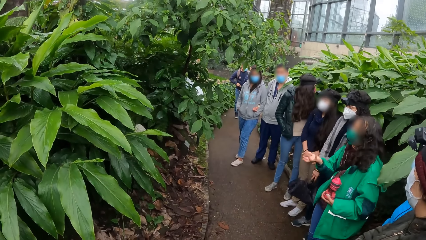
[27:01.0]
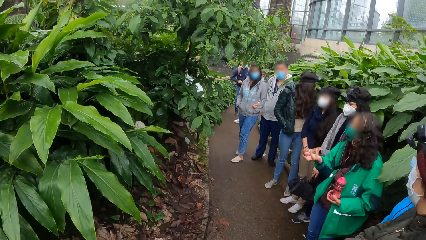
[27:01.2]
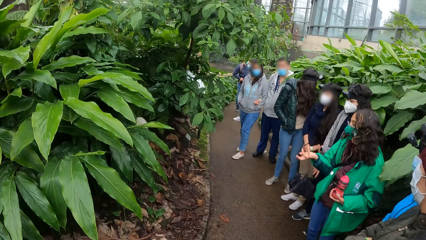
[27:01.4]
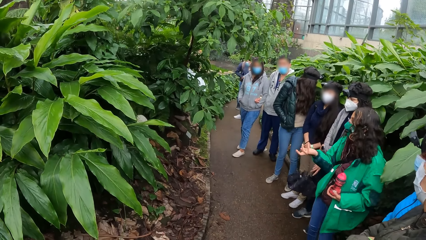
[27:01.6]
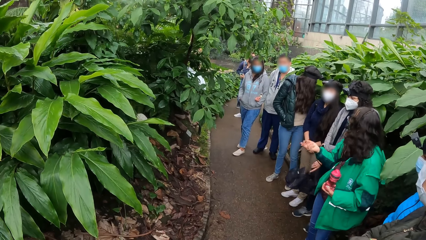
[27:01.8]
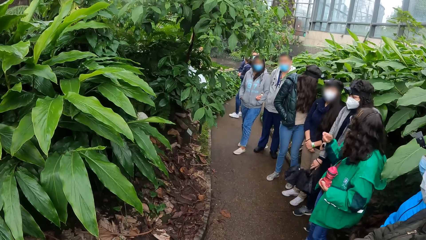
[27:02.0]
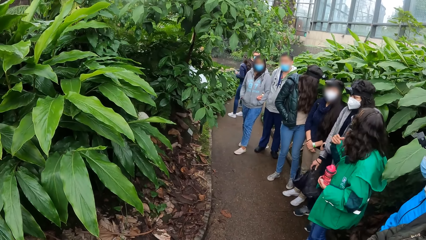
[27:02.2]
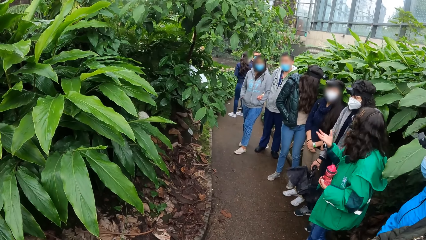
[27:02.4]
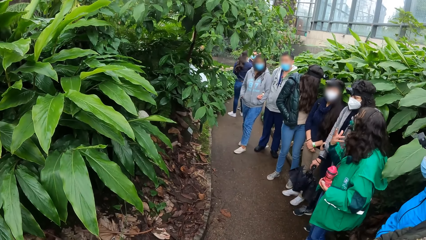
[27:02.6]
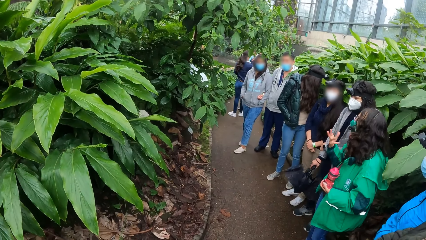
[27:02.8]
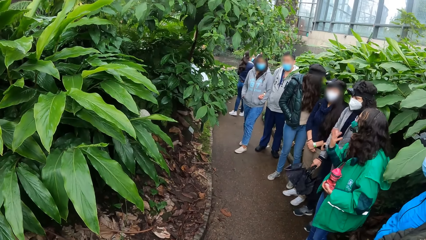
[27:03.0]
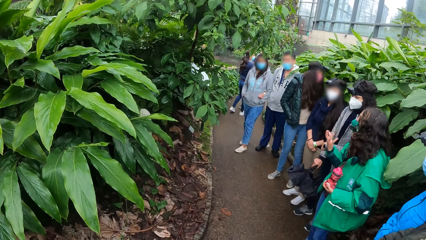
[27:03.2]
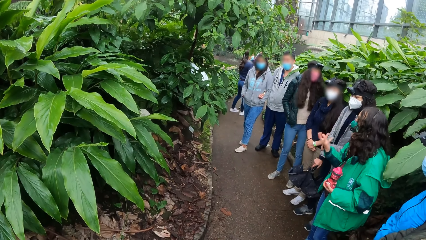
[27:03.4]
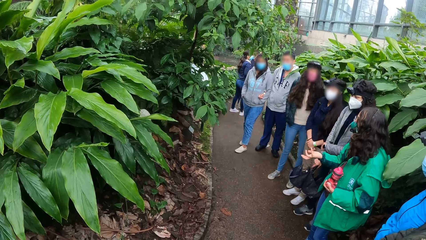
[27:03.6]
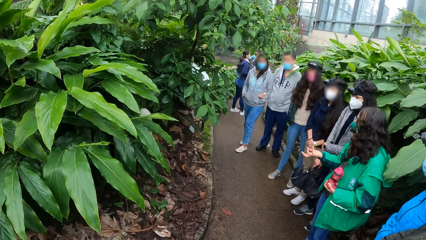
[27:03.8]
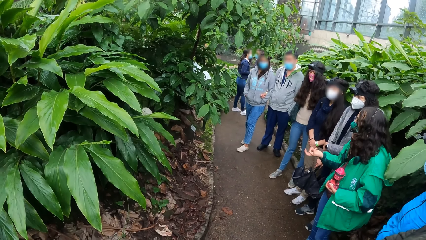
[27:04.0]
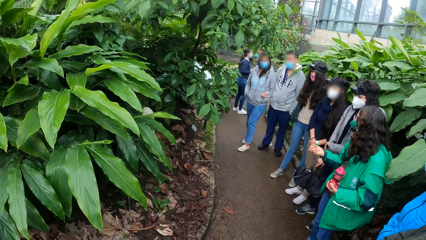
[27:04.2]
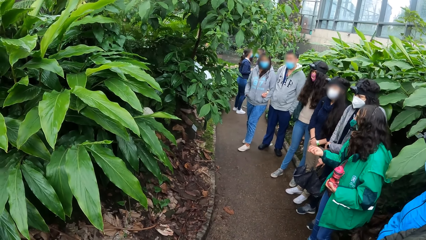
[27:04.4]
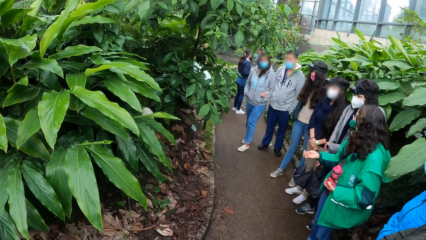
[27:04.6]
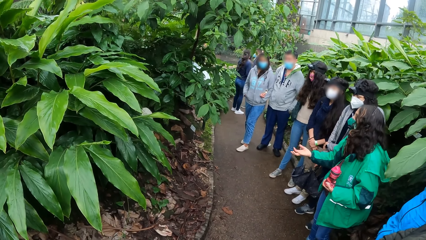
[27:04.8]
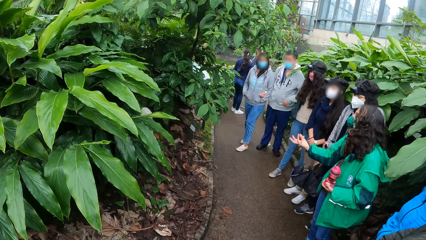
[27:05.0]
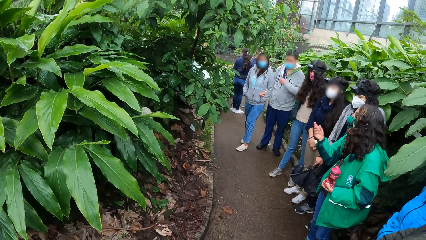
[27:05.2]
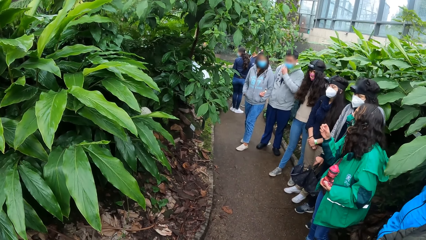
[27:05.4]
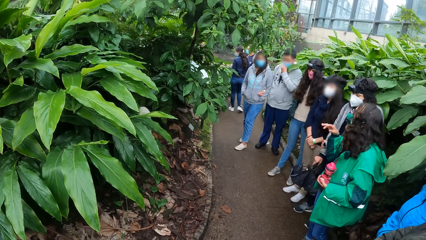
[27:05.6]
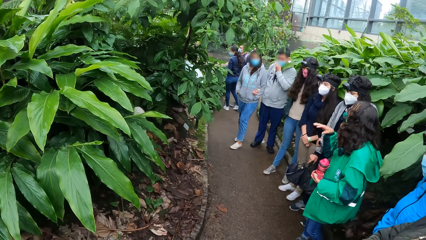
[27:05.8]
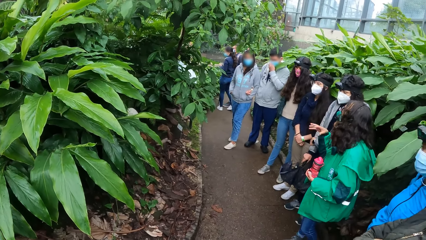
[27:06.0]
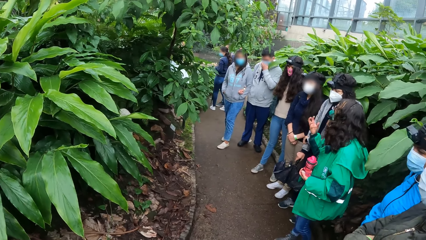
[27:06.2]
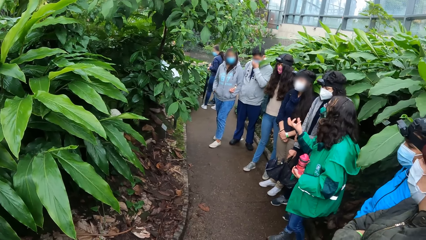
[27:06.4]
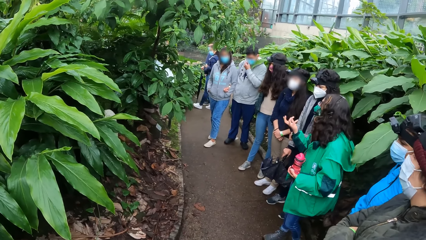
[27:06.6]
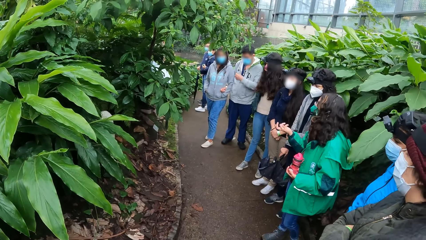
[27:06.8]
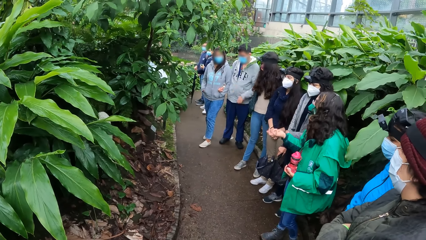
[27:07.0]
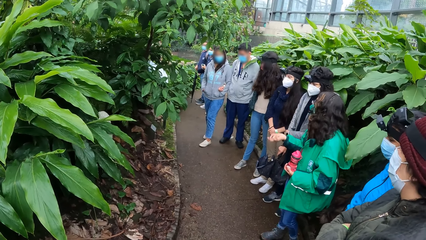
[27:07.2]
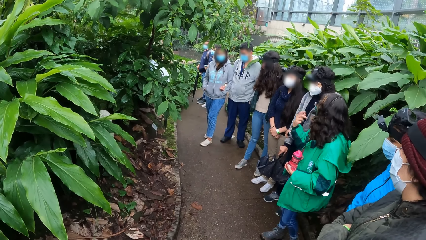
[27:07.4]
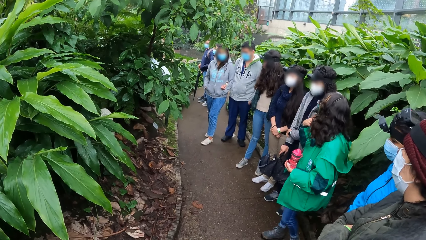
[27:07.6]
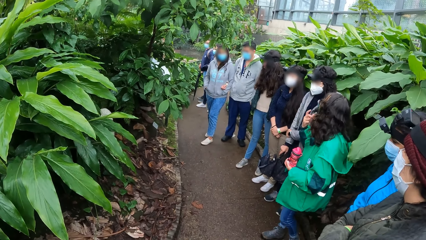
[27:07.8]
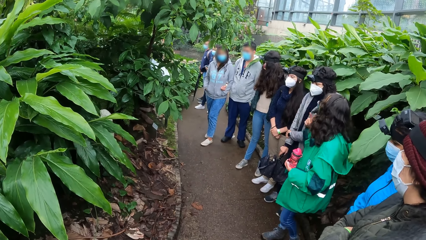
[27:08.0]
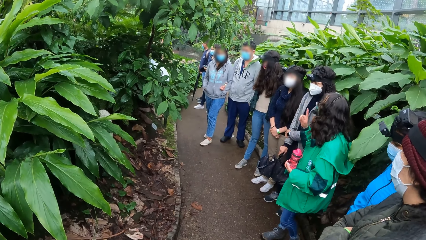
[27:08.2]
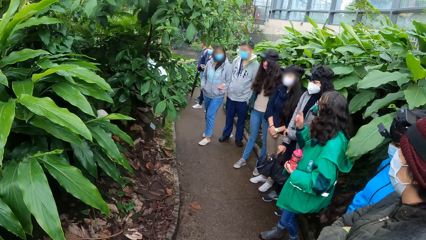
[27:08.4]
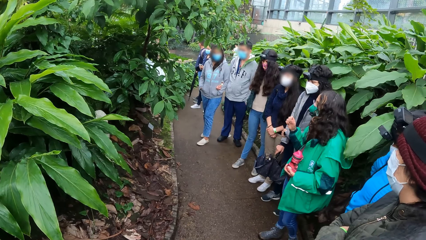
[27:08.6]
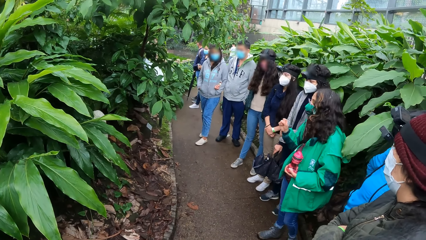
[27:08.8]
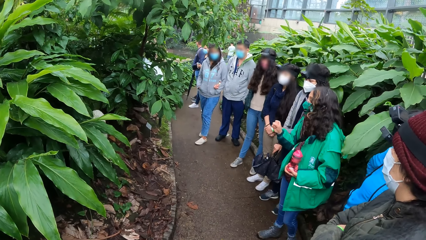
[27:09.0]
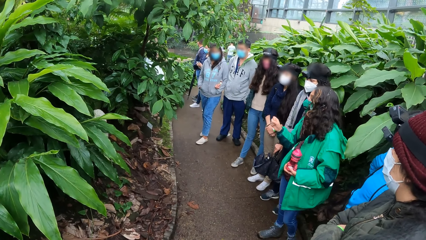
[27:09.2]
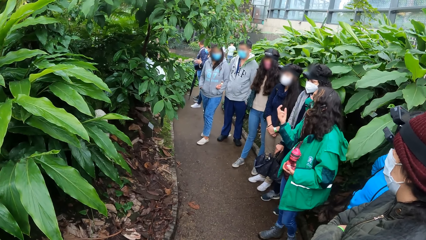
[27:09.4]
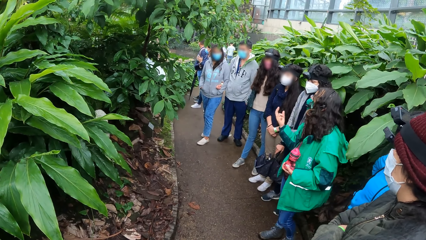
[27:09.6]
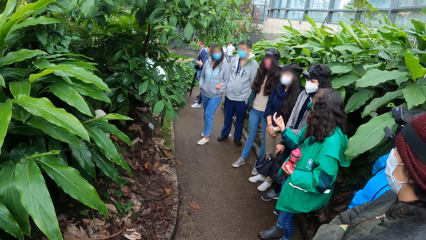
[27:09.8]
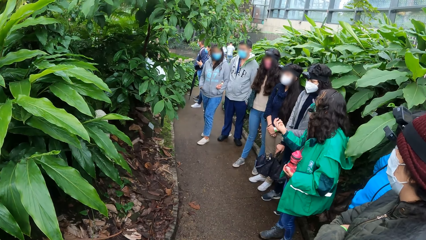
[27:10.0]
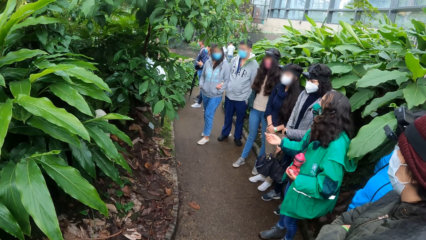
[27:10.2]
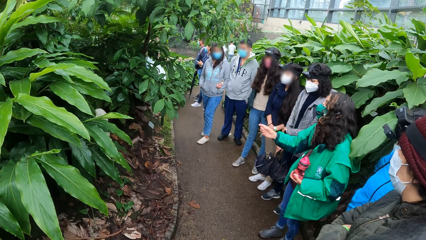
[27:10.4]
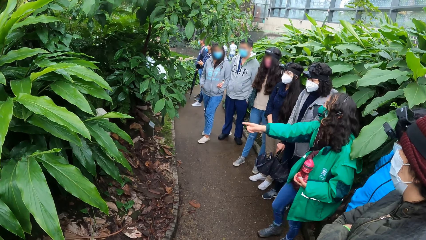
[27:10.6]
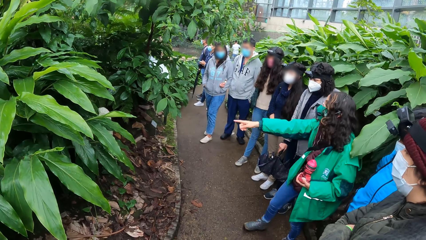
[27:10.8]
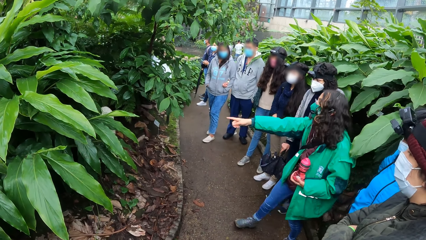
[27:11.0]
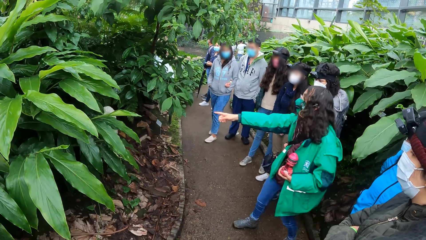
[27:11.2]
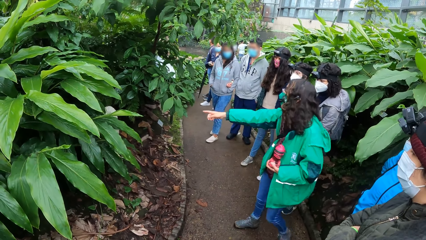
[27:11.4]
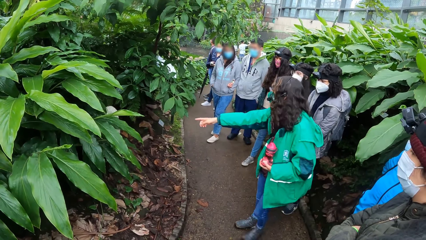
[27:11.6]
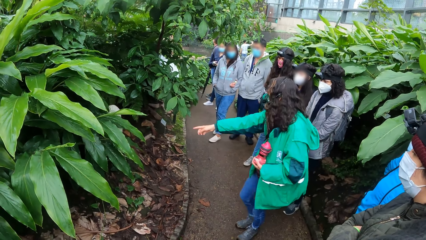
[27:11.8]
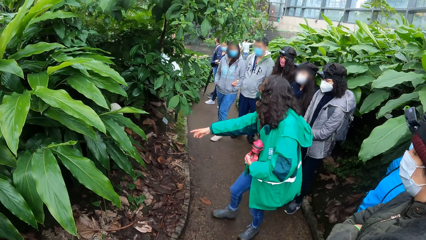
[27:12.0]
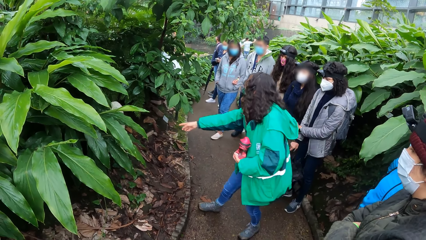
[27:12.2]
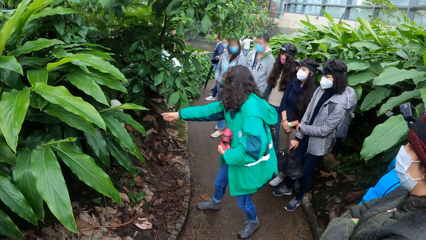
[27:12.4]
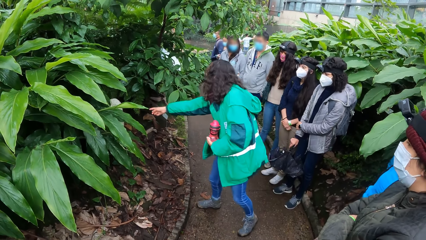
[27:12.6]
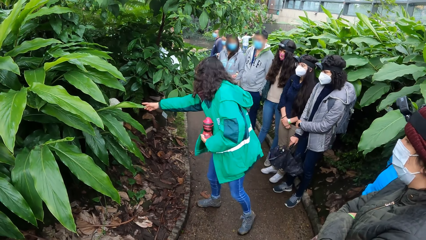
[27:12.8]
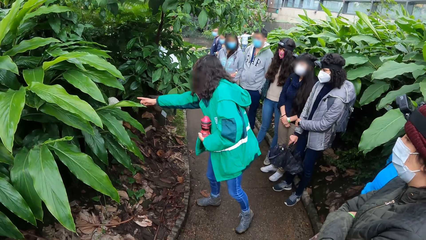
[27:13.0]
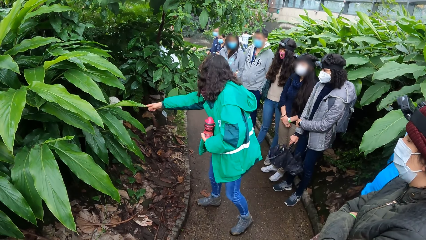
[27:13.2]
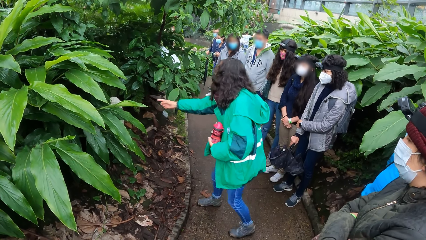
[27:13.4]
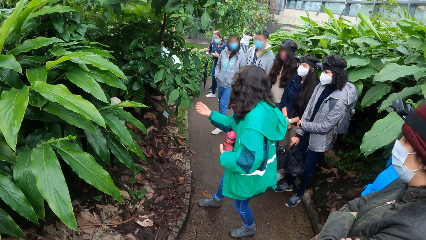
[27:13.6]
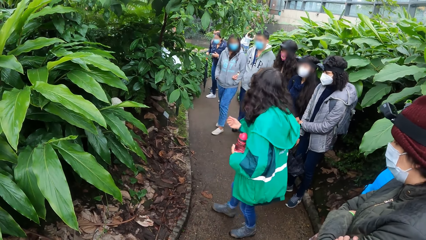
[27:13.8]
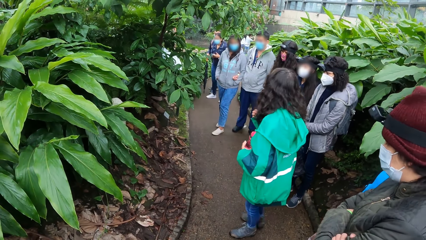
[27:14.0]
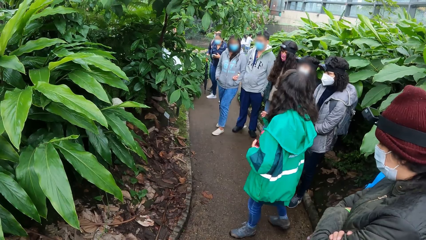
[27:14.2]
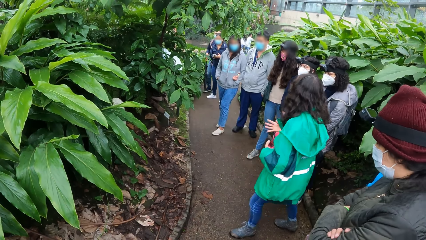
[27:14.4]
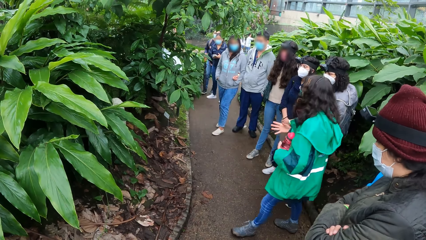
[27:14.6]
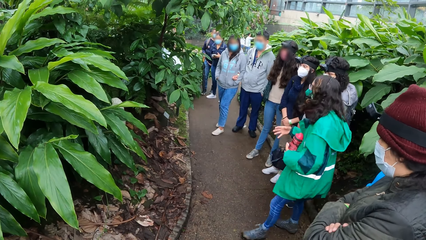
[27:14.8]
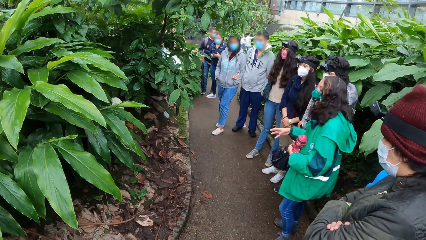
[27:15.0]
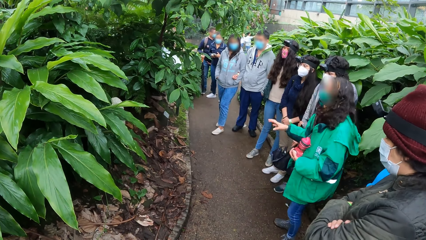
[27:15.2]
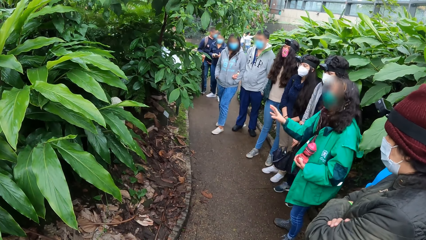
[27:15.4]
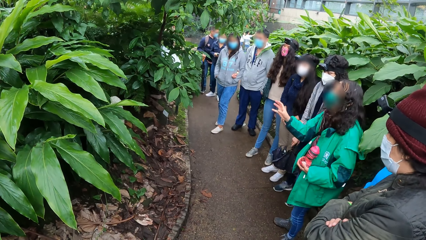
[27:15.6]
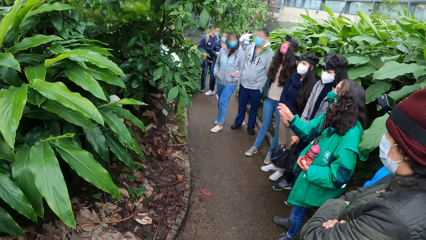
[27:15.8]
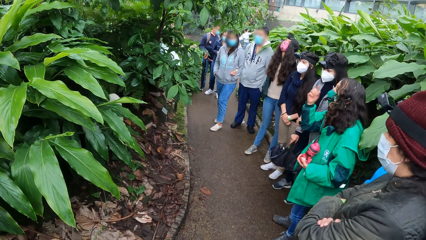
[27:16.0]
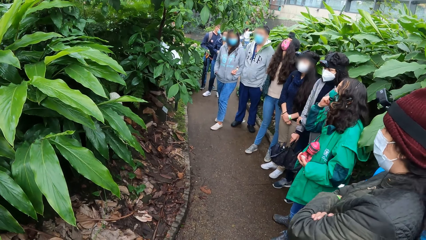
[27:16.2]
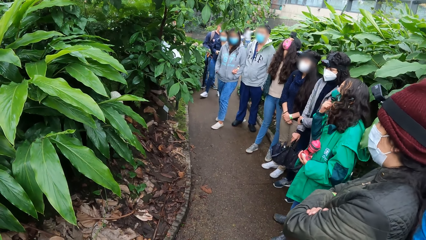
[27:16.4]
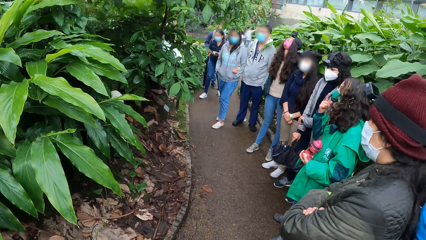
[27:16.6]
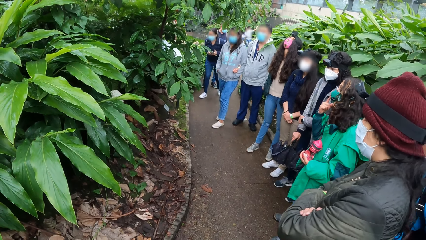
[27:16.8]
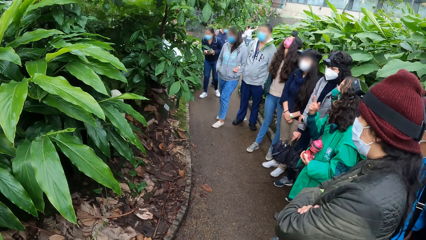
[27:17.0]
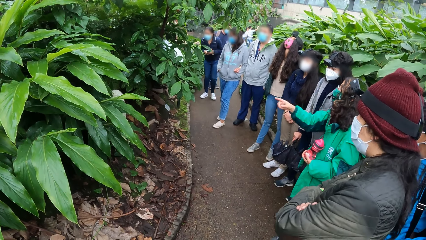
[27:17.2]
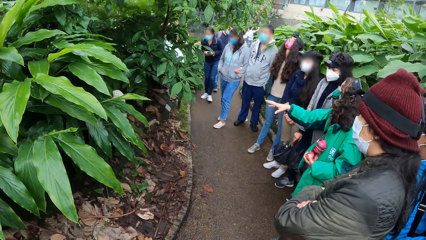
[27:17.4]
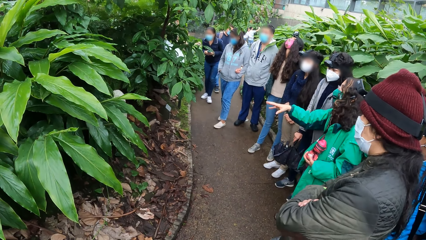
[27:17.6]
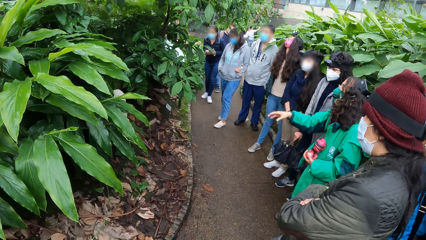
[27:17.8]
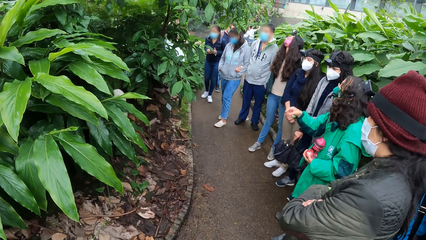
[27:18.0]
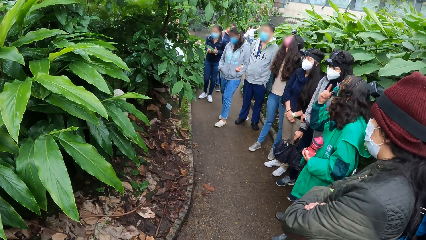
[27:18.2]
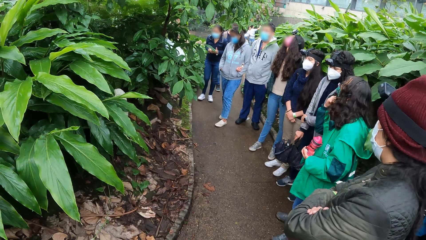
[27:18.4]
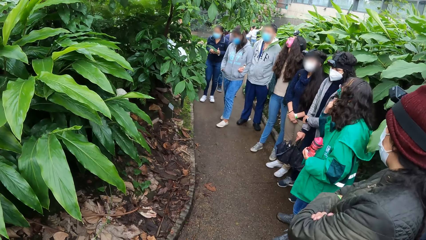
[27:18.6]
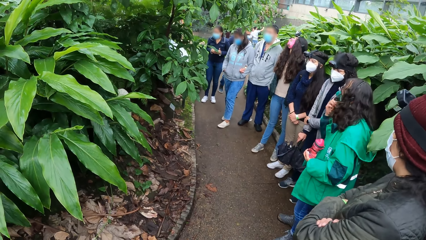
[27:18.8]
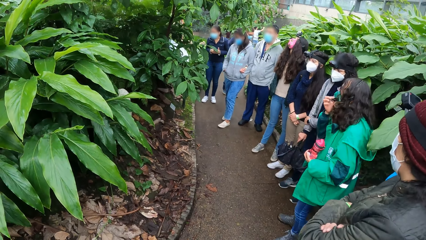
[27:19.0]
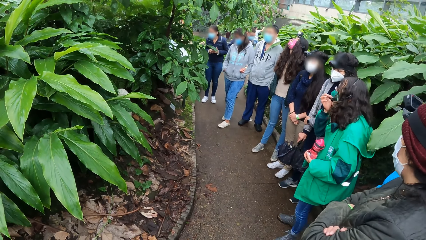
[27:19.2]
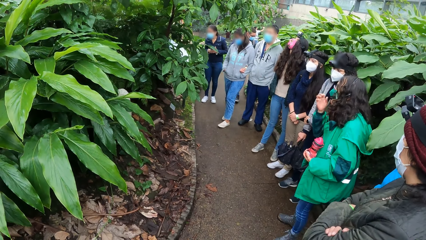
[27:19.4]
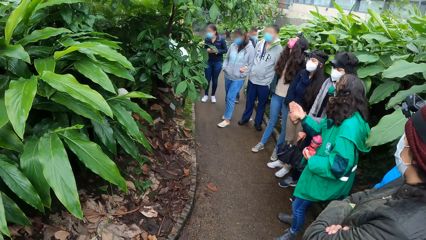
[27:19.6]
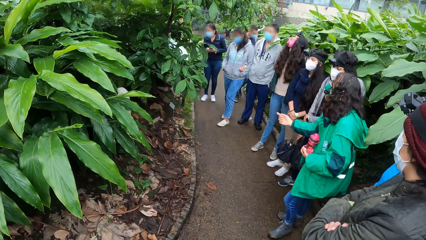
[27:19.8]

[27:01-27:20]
The woman steps towards the plant and gesticulates with her right hand.
